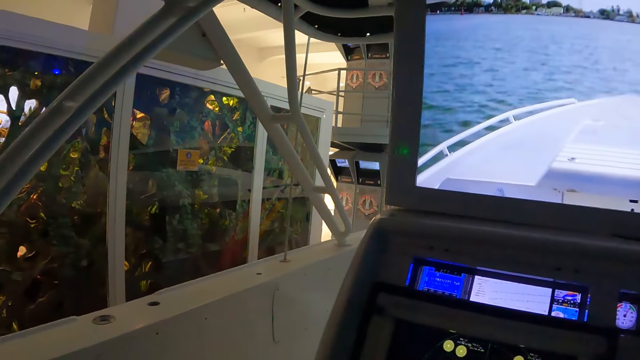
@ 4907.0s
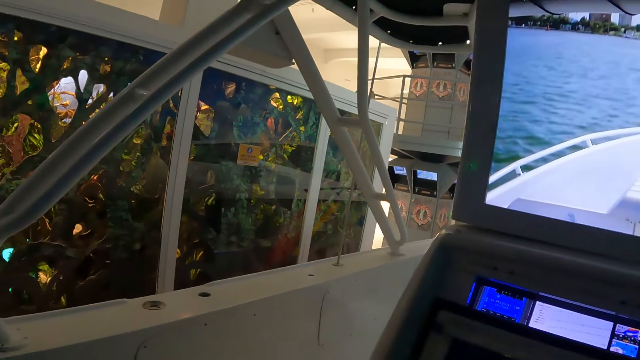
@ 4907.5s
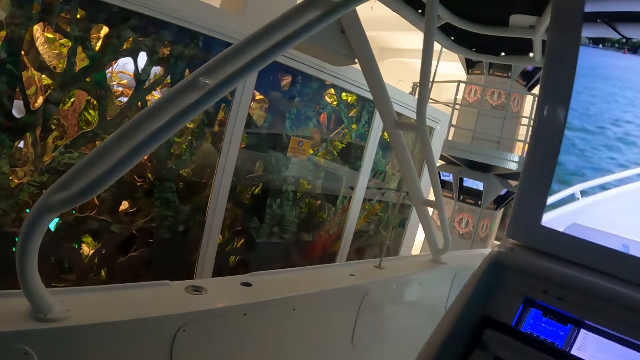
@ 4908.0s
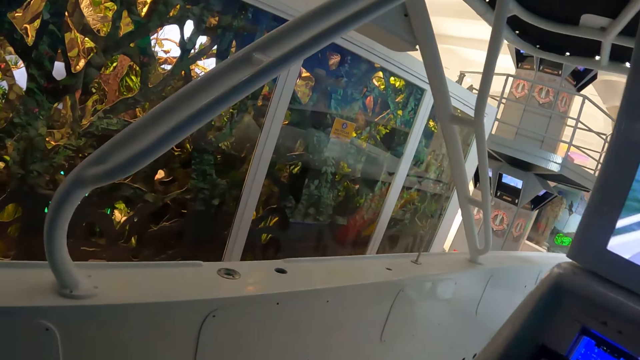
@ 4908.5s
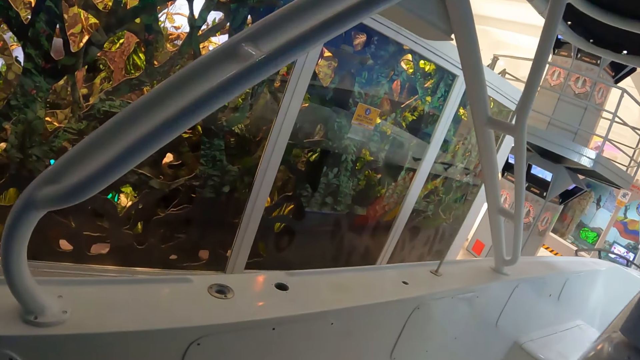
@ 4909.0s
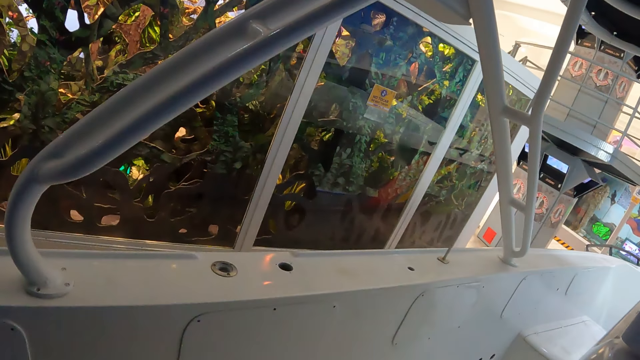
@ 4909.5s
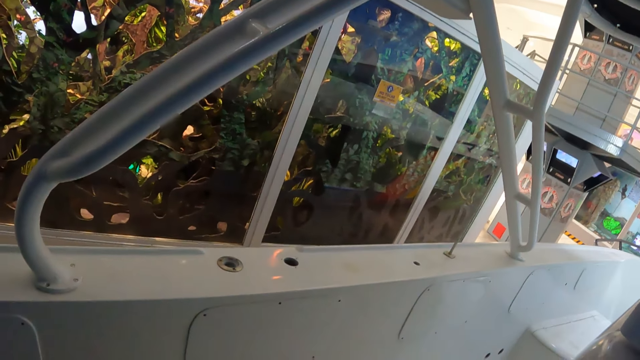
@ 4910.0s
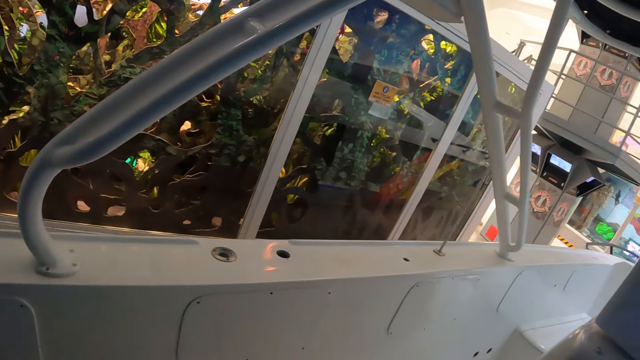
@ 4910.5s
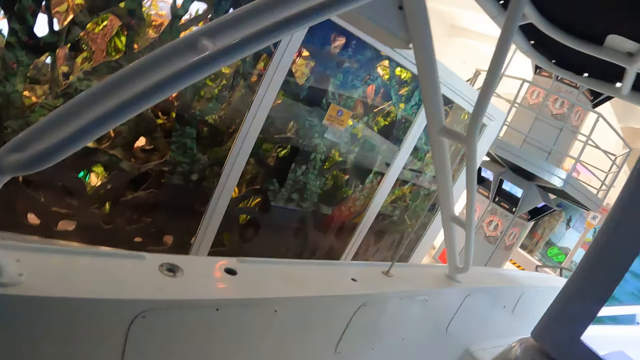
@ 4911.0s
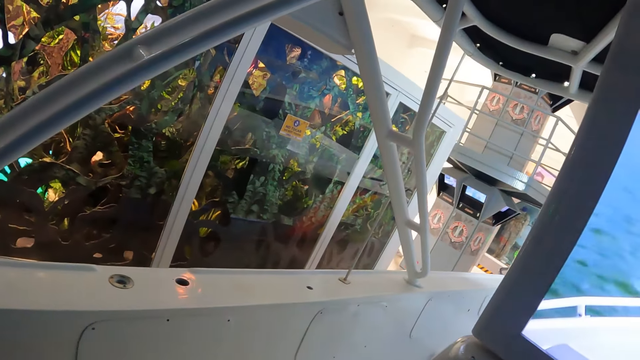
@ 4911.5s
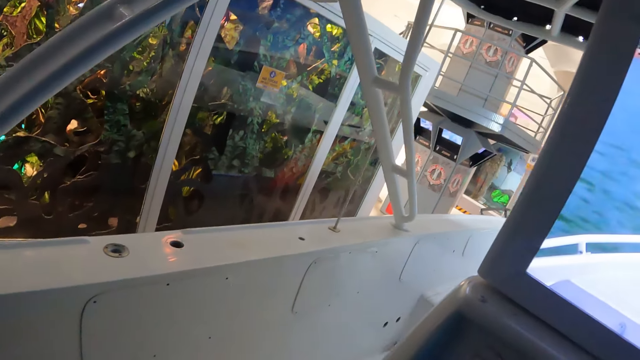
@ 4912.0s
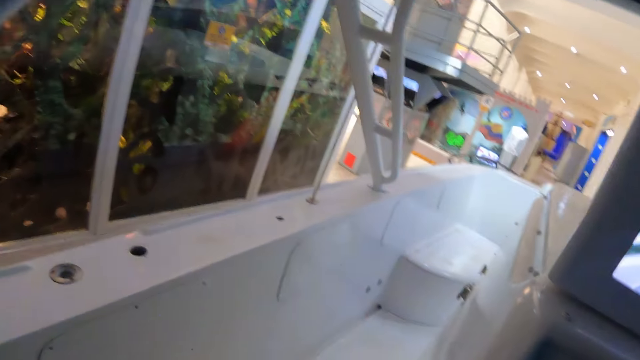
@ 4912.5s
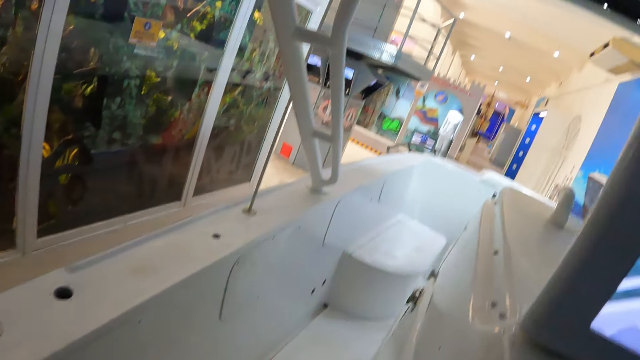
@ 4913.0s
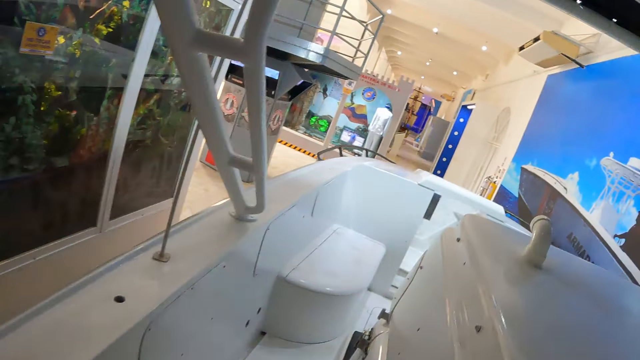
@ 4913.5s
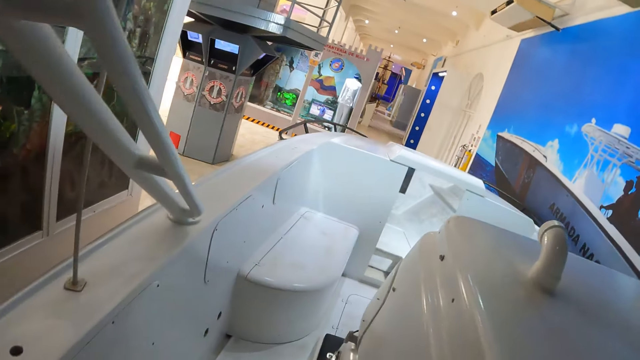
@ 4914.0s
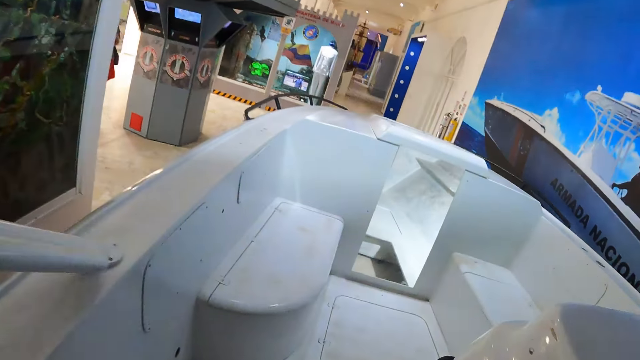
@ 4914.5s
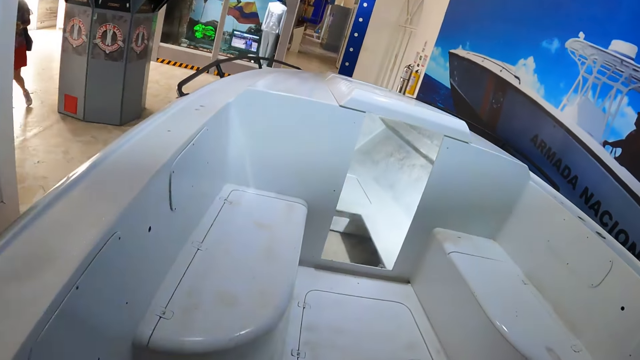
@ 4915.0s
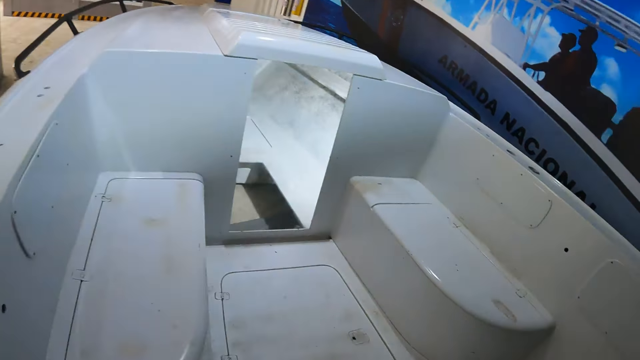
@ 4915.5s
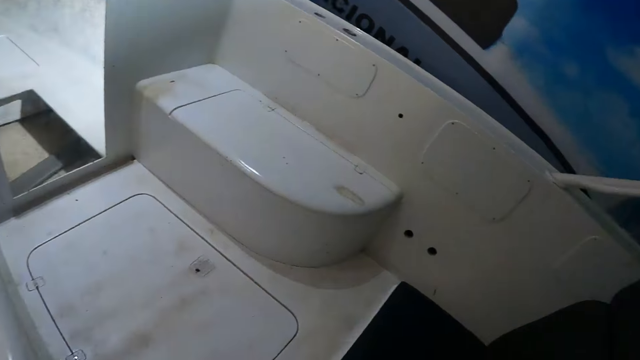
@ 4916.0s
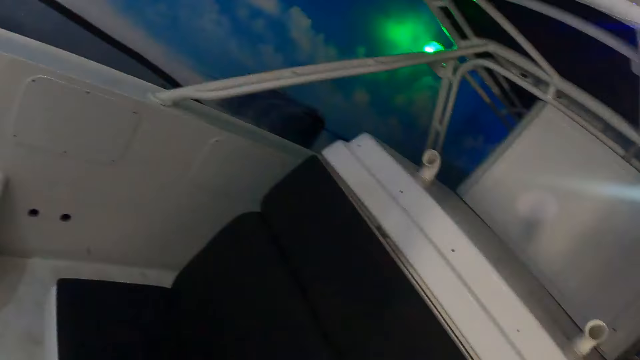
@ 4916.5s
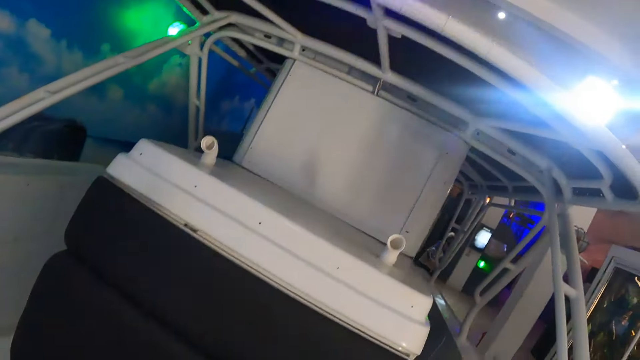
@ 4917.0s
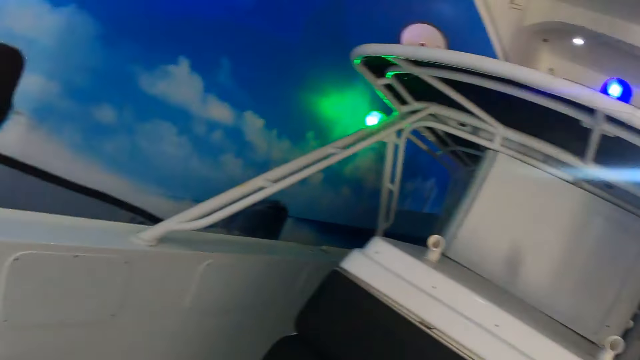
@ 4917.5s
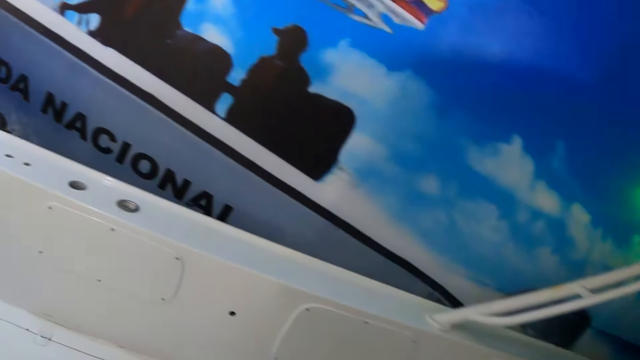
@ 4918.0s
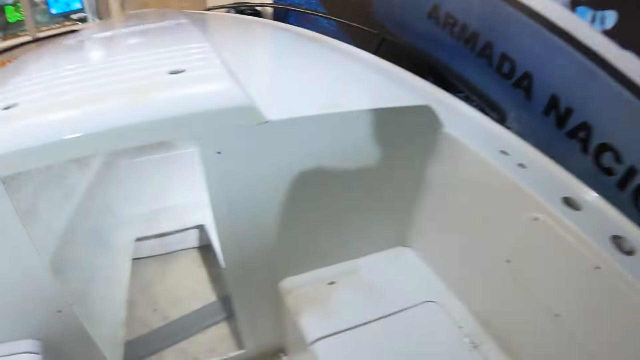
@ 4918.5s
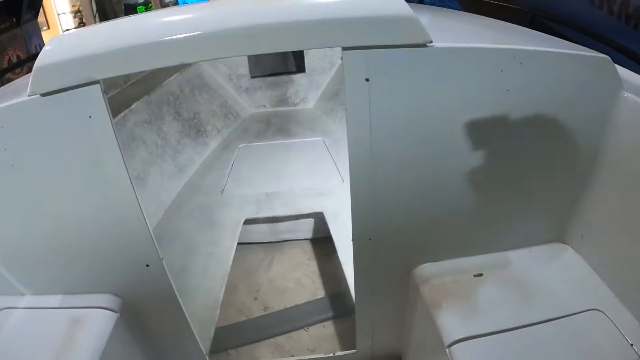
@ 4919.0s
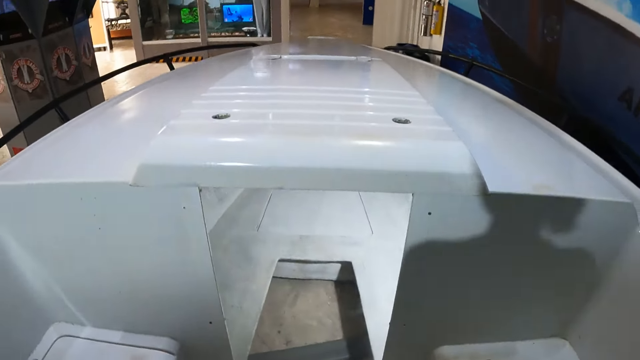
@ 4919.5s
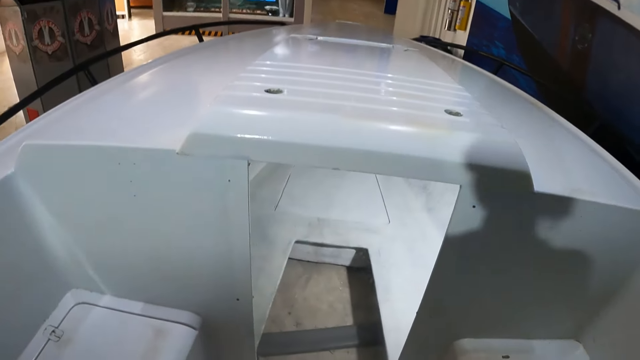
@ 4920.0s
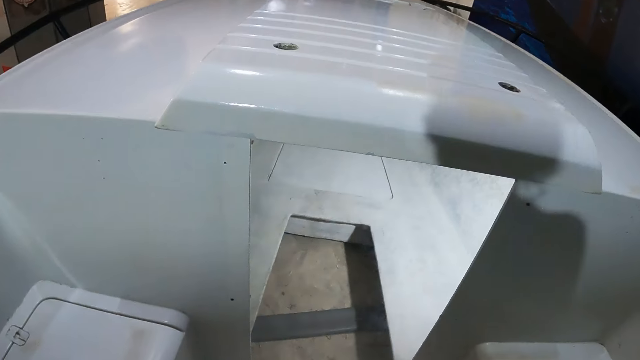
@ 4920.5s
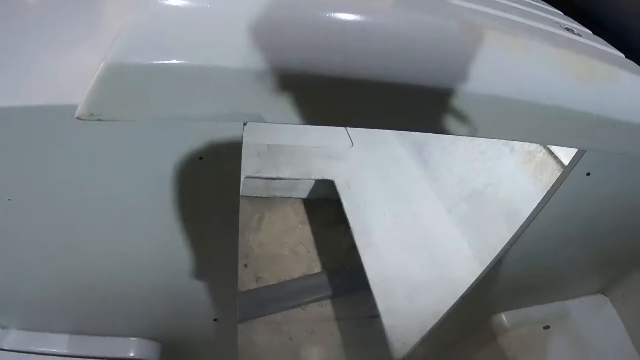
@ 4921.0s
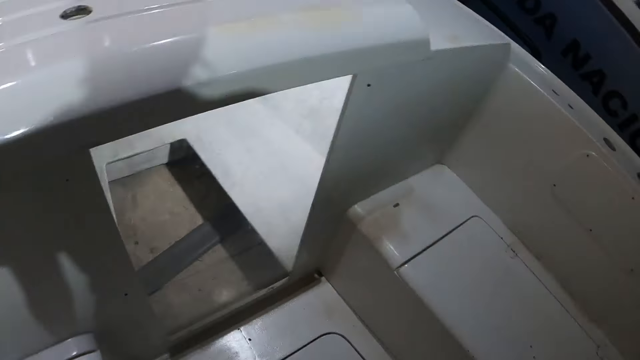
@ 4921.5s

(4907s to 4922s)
The camera wearer looks at an aquarium. They look around. They walk in the boat. They look around the boat. They look at the boat cabin.

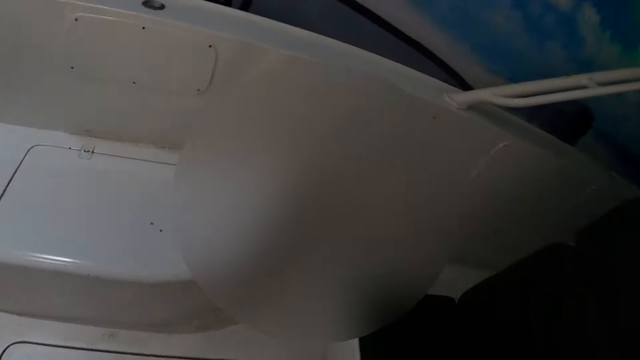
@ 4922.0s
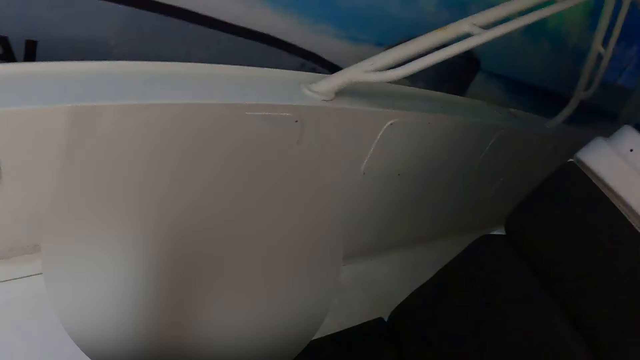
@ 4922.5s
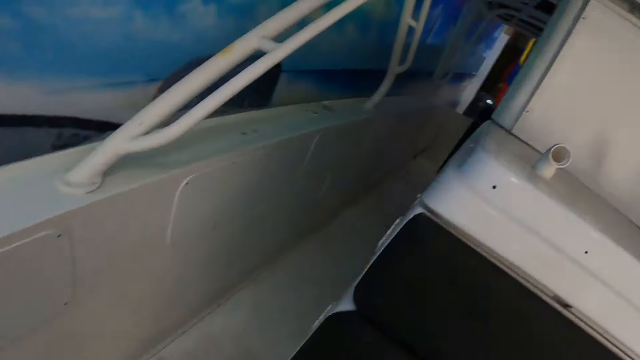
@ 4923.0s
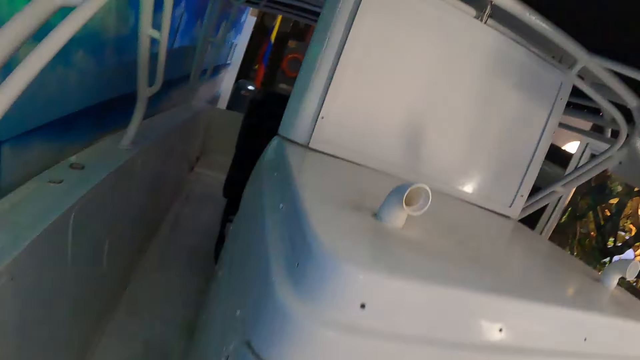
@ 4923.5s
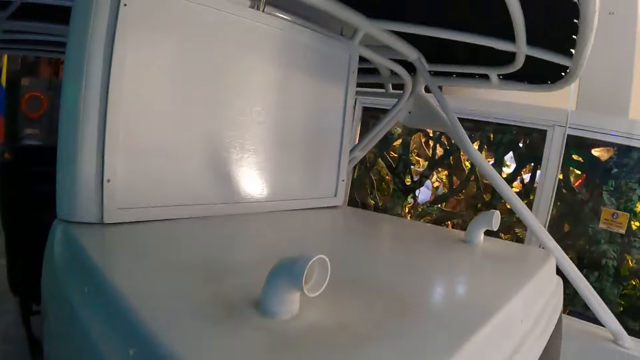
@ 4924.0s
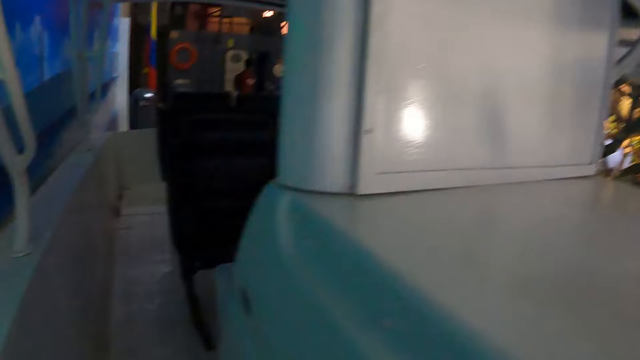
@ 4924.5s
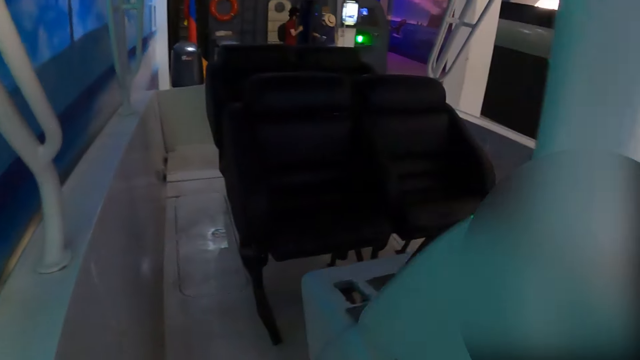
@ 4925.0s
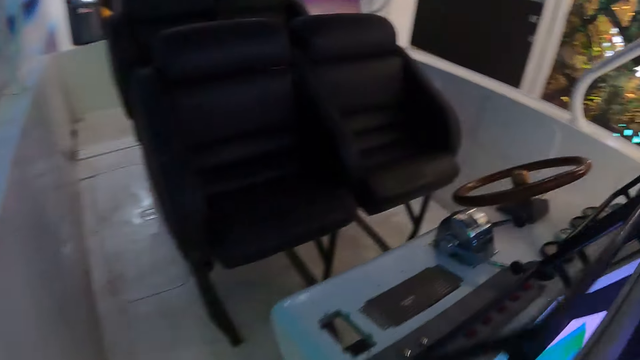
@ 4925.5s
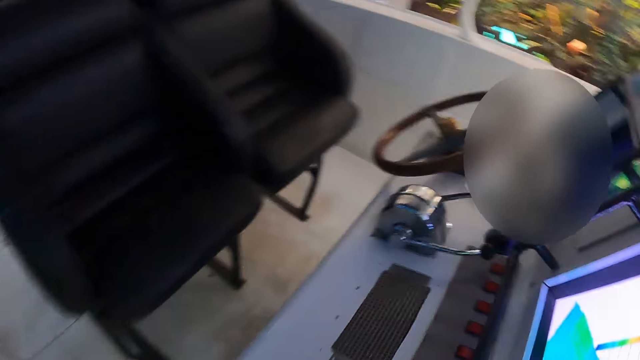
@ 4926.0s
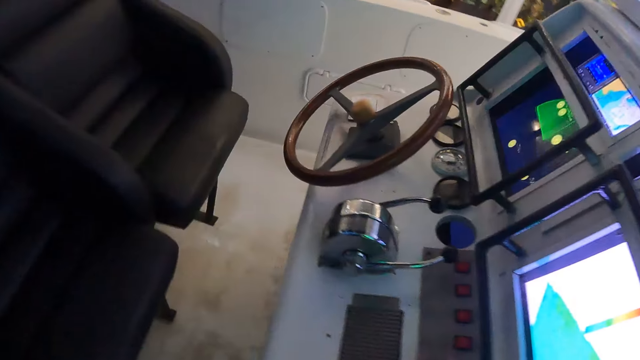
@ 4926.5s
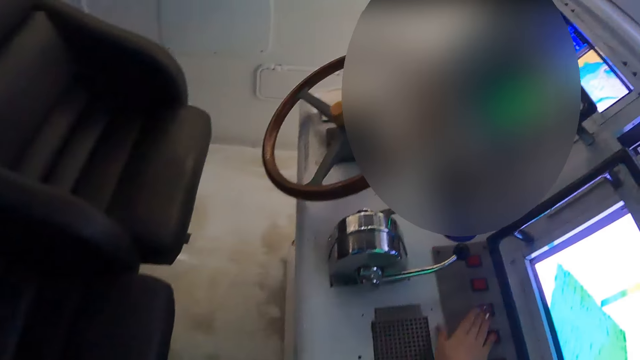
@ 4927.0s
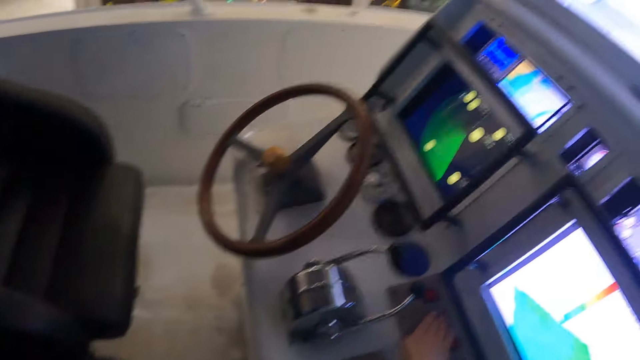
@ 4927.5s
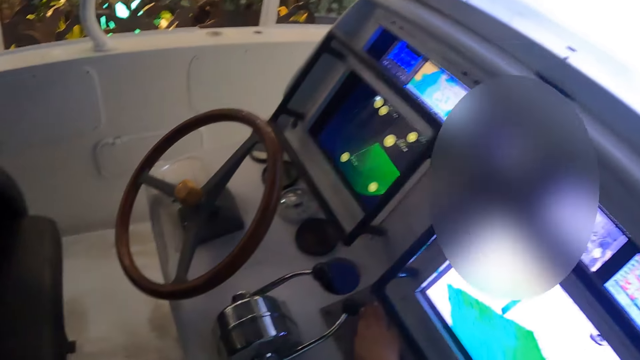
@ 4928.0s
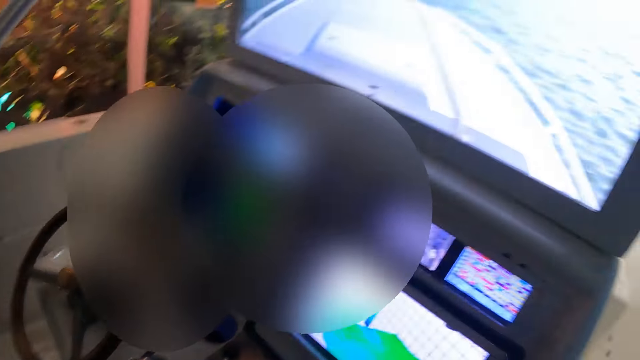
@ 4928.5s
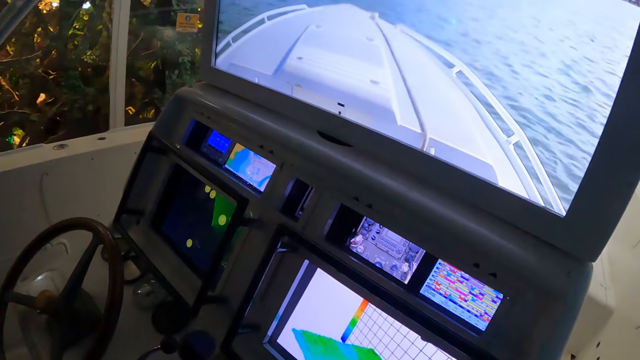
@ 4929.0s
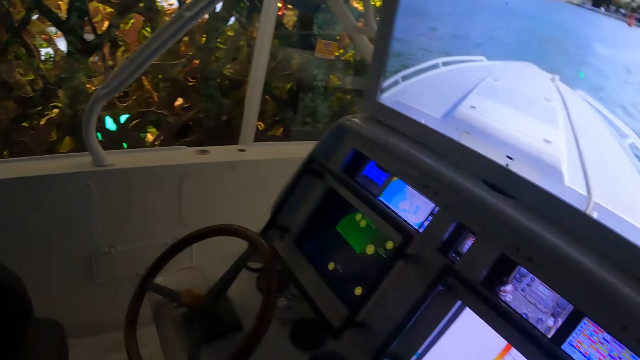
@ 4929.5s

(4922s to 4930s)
The camera wearer walks in the boat. They press a button. They look at the boat dash panel.
